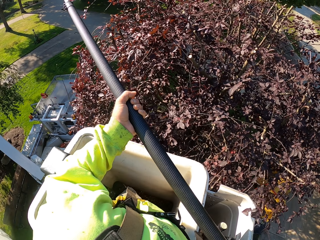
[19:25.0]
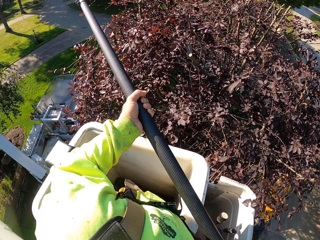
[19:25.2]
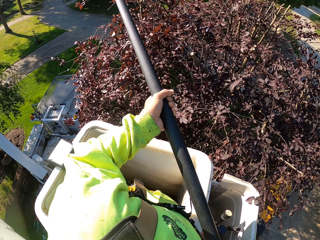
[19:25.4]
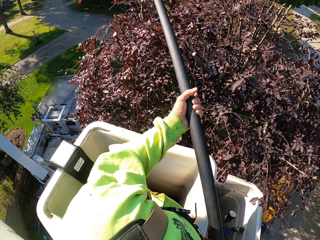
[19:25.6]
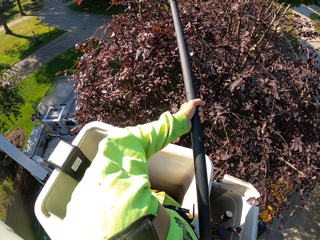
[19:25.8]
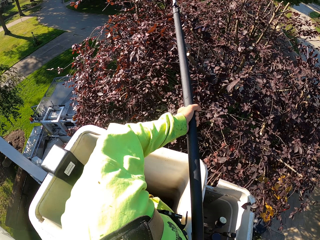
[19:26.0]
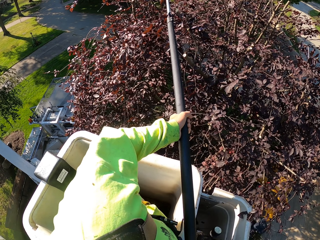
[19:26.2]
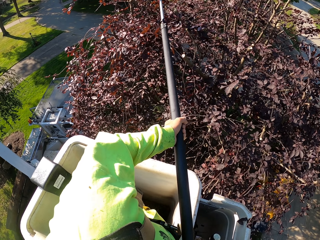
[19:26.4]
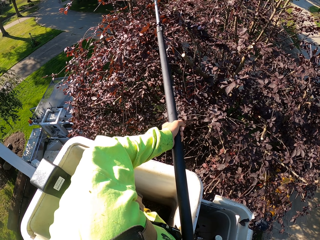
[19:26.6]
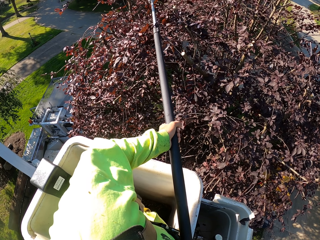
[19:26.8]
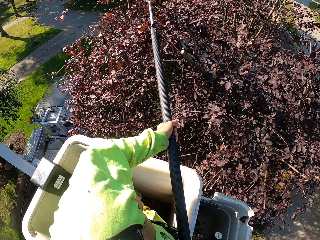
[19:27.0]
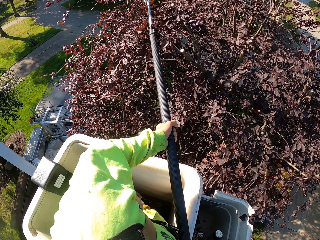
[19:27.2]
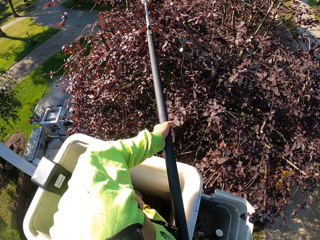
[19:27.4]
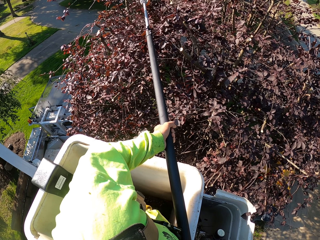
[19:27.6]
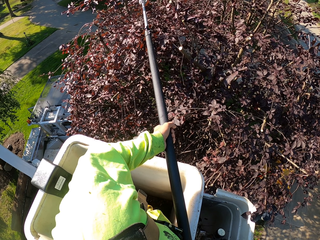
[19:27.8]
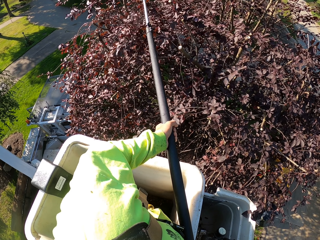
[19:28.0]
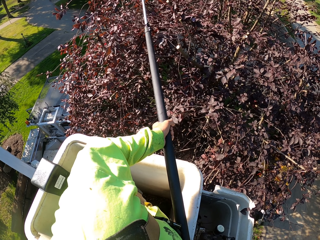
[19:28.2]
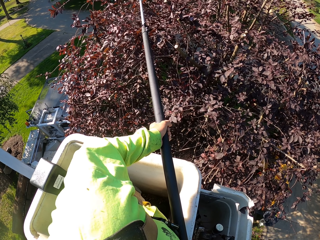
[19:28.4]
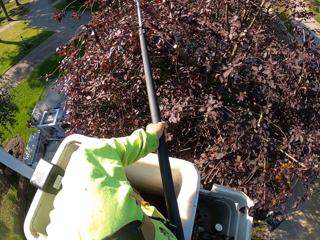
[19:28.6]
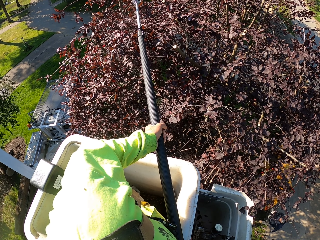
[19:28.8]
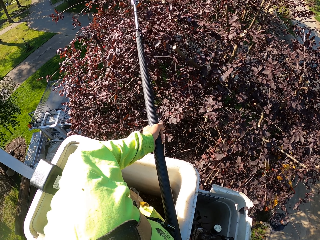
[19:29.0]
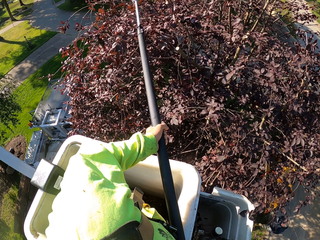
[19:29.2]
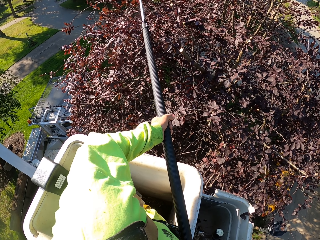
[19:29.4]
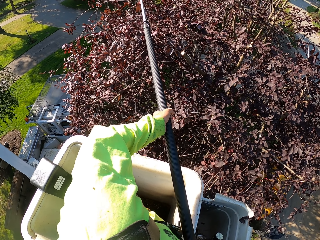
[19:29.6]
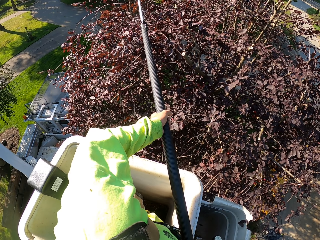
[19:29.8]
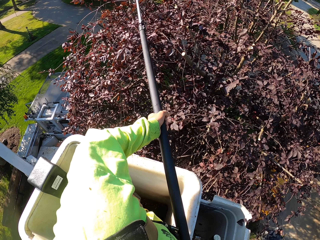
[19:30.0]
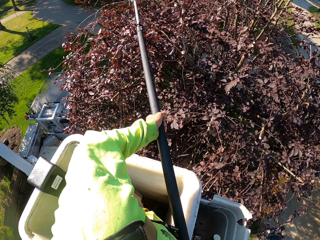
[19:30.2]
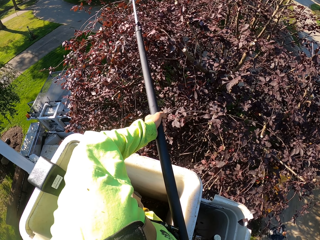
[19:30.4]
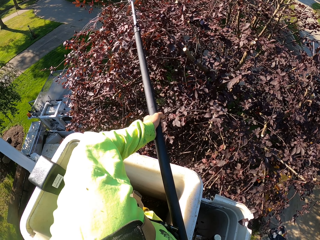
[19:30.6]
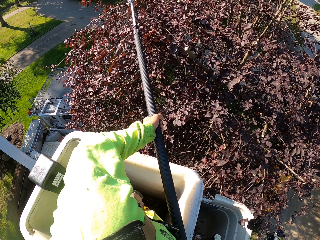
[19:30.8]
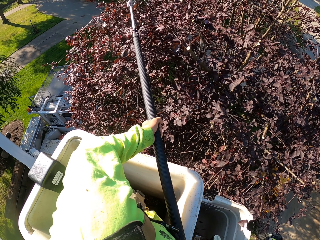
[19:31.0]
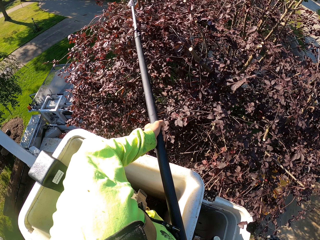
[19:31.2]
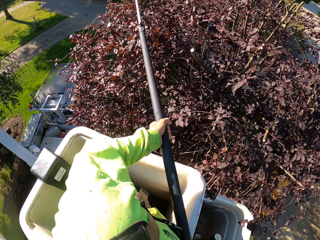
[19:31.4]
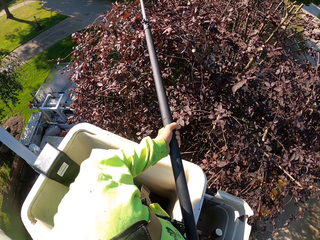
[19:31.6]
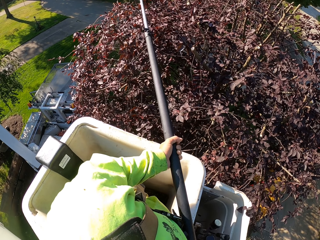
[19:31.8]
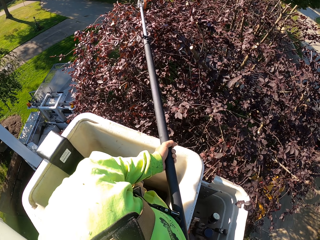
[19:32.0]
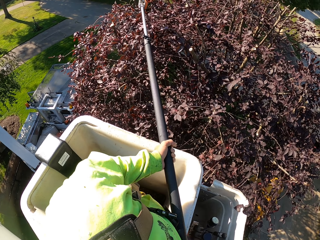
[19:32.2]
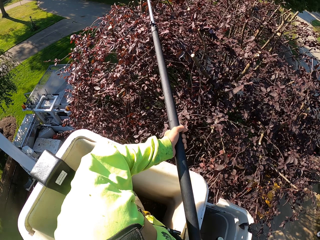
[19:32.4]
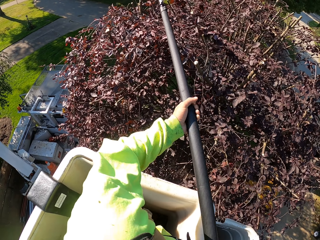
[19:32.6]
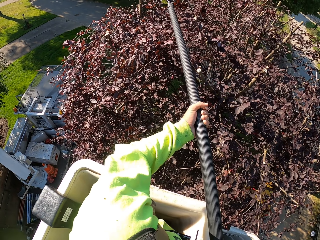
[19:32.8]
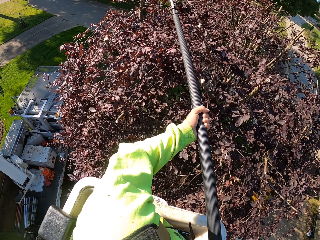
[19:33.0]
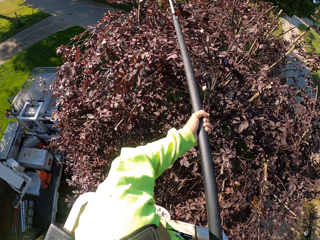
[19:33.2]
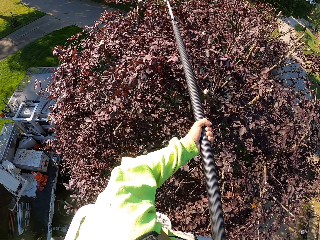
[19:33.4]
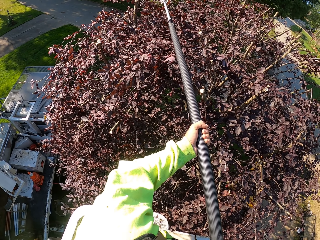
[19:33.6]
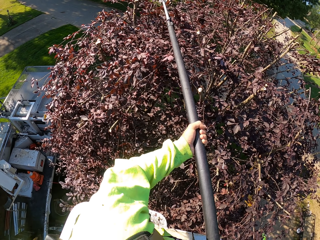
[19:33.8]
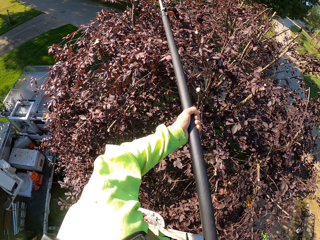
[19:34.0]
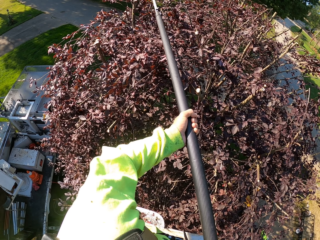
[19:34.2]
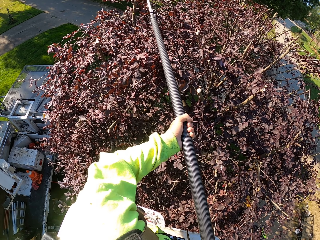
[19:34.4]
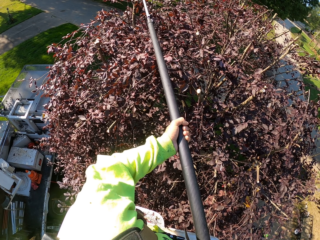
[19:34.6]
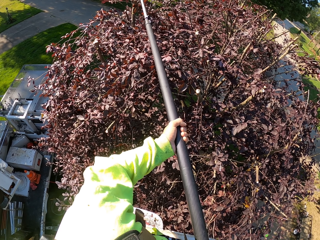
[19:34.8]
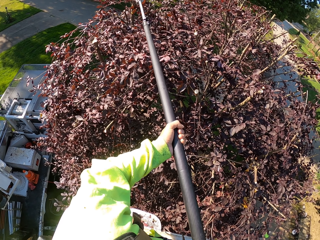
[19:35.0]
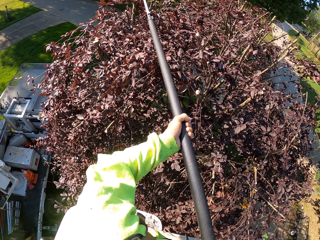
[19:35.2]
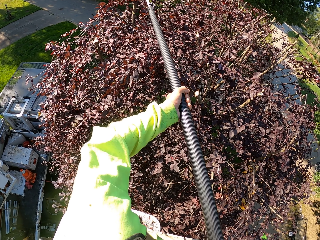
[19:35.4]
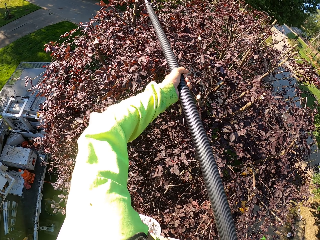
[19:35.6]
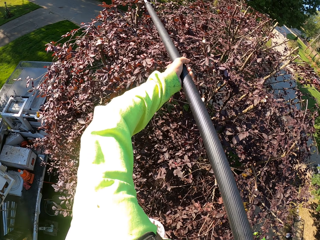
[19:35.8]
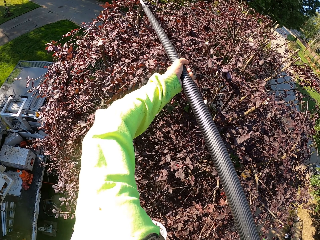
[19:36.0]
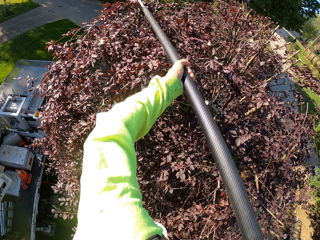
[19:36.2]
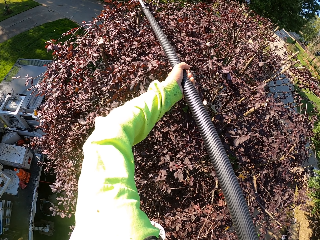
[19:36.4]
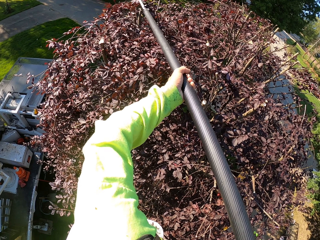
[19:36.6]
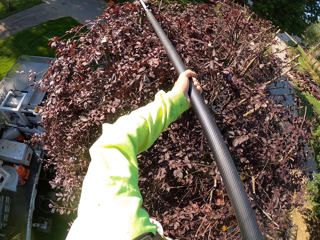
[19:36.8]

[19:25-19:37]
The camera wearer cuts branches from the tree with the string trimmer in both hands.

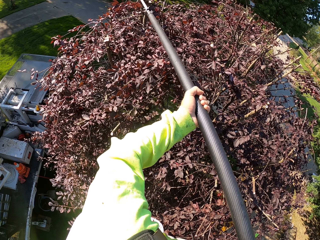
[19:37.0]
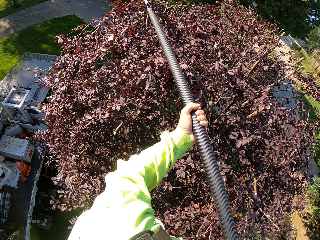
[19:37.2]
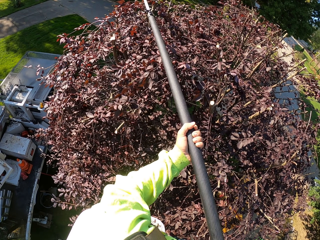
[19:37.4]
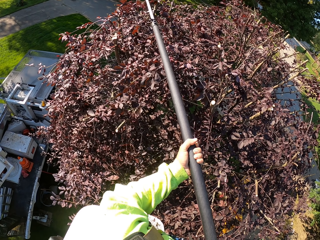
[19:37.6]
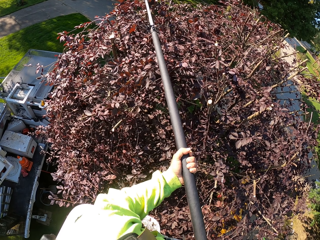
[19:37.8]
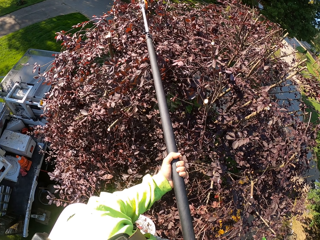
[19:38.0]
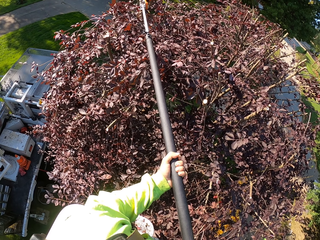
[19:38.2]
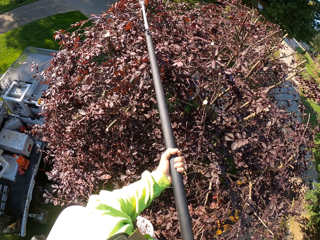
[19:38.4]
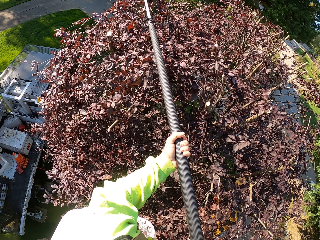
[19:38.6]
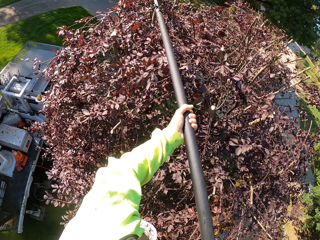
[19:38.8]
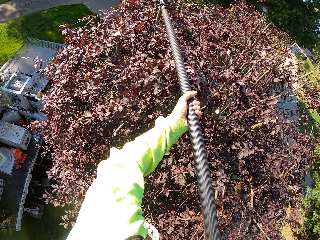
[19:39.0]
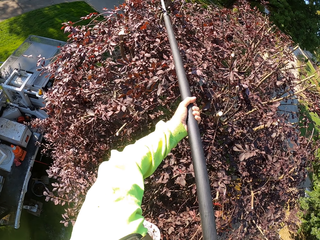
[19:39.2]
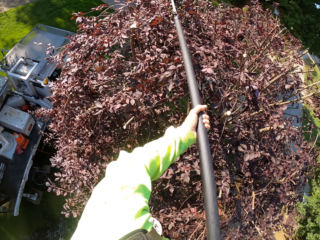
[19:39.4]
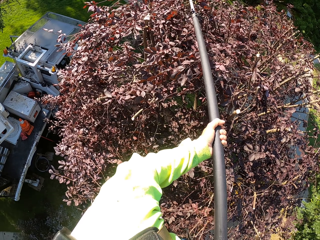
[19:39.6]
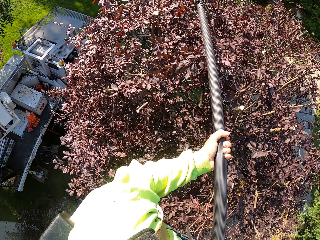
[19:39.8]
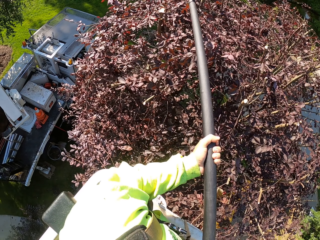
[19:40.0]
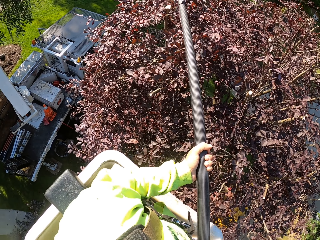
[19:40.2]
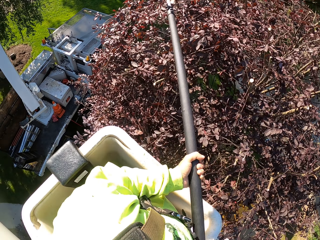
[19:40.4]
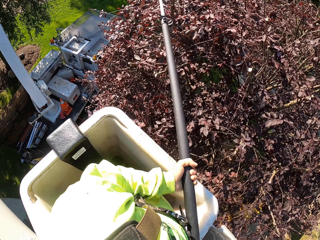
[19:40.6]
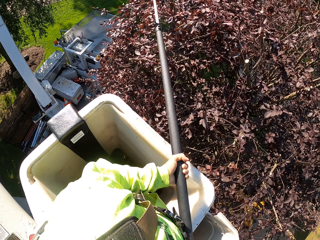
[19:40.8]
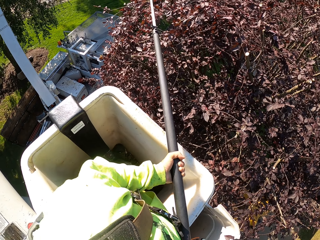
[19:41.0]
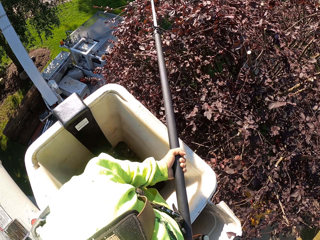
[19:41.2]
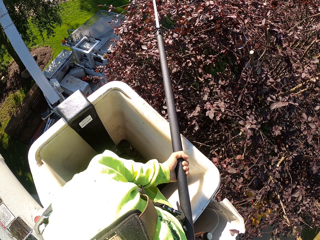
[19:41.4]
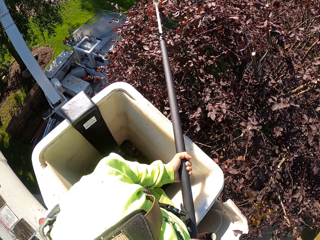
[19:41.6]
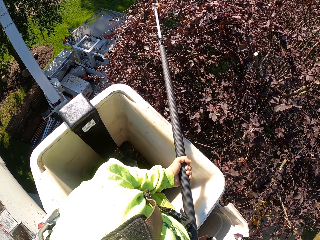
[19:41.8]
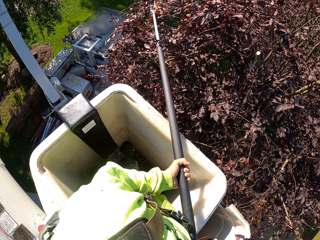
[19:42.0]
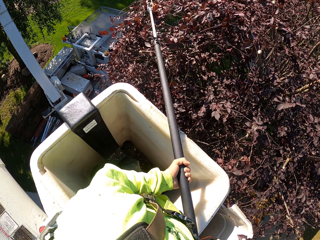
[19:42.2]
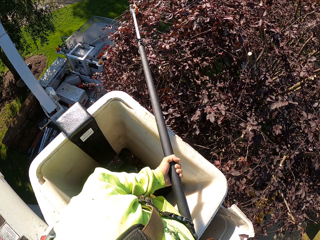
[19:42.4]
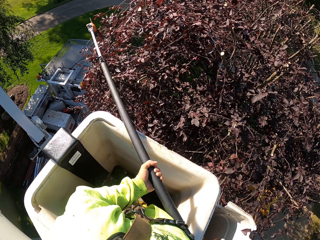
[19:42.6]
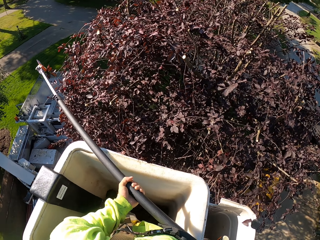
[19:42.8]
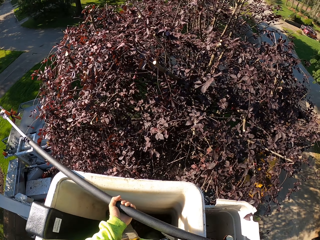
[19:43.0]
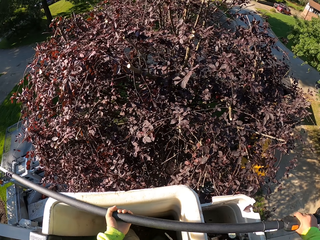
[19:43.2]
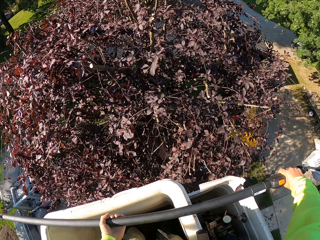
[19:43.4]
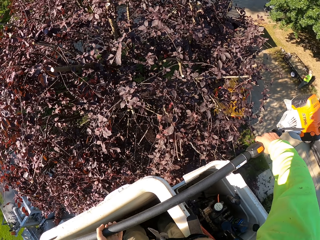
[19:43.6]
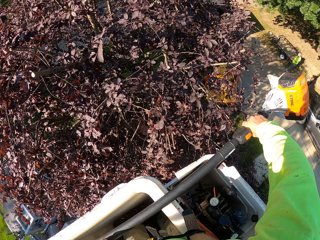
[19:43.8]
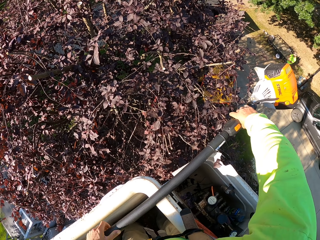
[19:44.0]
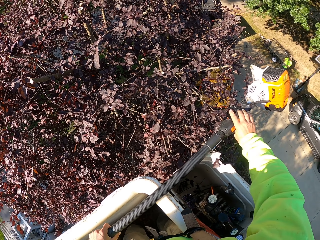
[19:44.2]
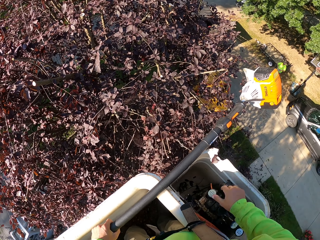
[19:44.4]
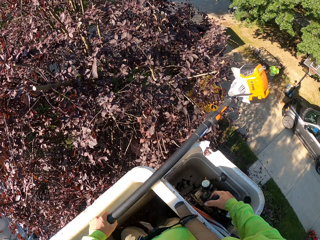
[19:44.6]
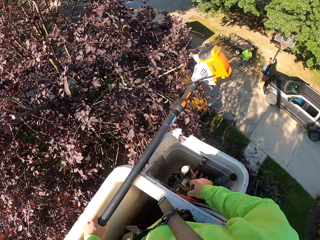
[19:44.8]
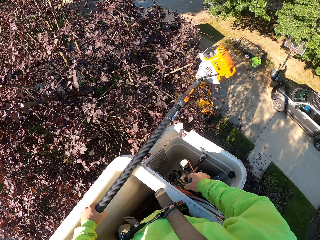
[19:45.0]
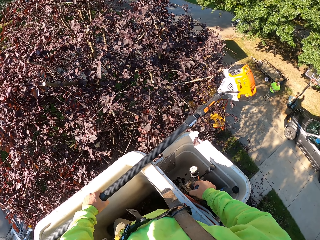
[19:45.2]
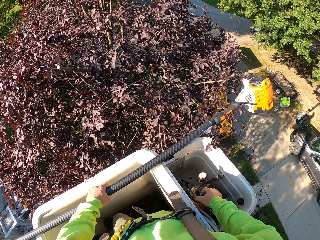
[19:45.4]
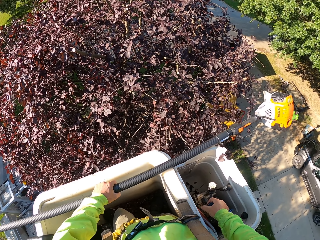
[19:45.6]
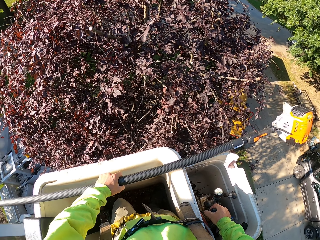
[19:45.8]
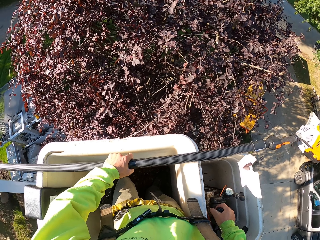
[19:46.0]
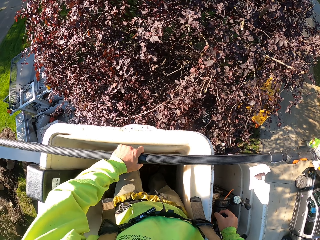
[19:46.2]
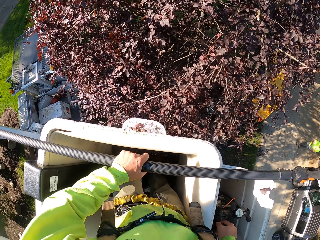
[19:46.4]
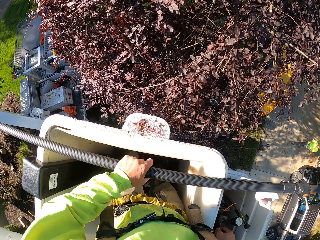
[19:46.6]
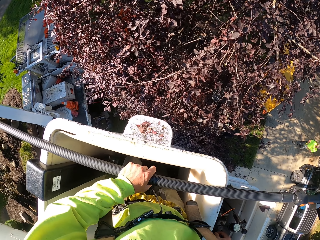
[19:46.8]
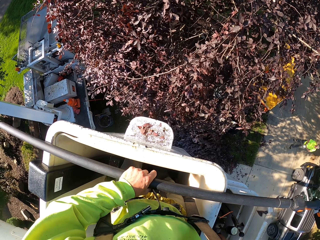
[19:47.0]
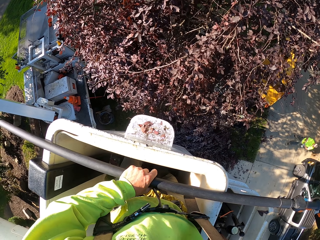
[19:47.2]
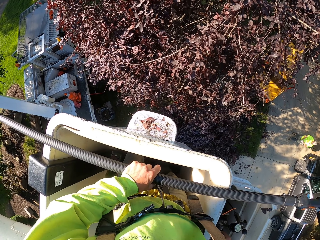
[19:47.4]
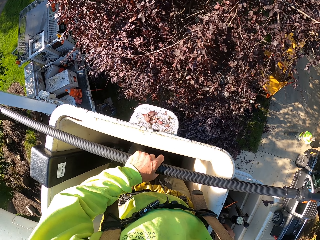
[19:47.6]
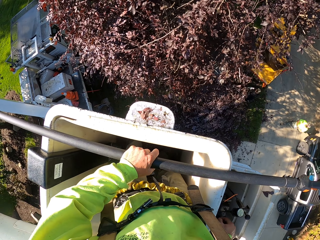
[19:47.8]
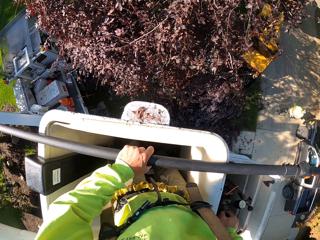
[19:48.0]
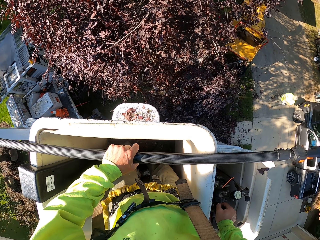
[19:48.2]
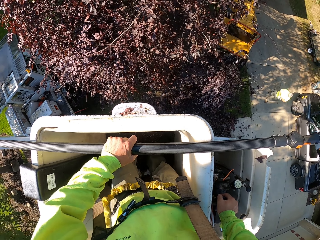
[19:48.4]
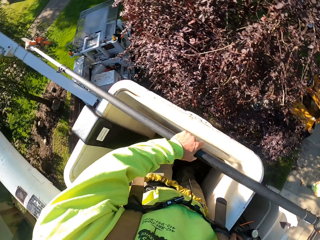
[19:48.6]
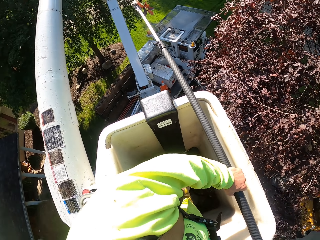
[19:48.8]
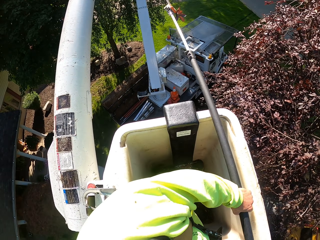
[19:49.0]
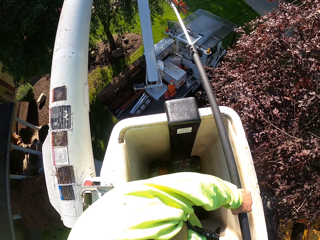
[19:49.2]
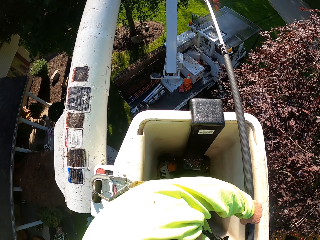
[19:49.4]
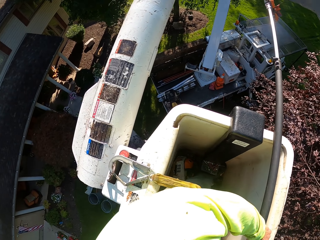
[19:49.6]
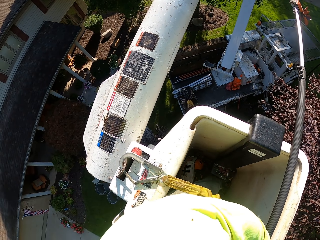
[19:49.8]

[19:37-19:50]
The camera wearer trims the tree with a trimmer. He operates the boom lift lever with his right hand. A man carries some branches with both hands.
